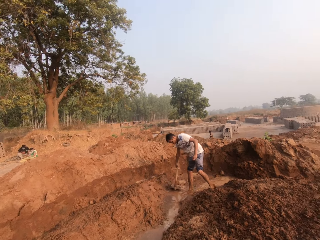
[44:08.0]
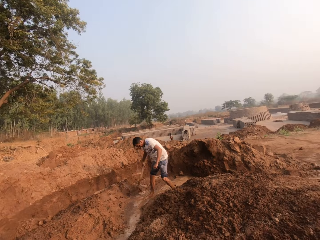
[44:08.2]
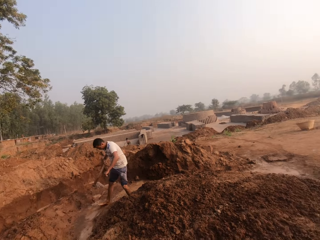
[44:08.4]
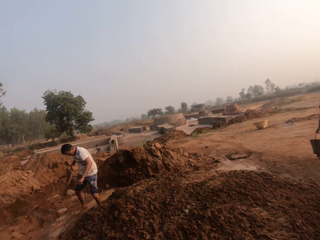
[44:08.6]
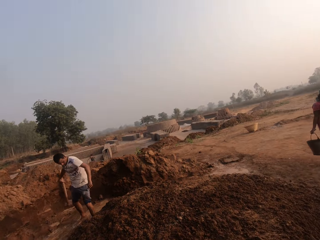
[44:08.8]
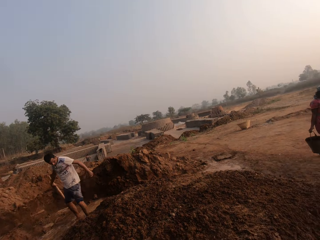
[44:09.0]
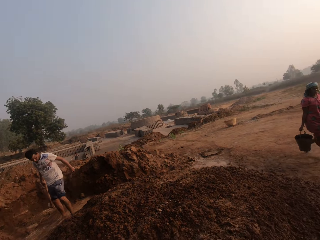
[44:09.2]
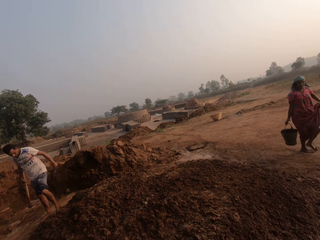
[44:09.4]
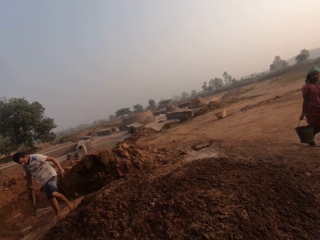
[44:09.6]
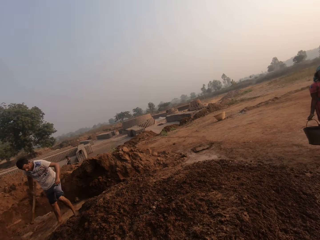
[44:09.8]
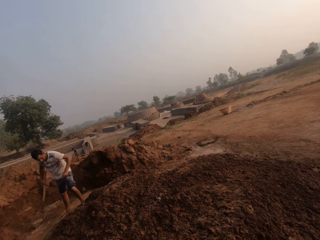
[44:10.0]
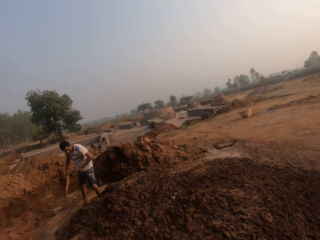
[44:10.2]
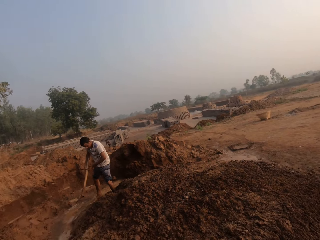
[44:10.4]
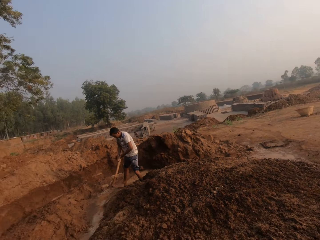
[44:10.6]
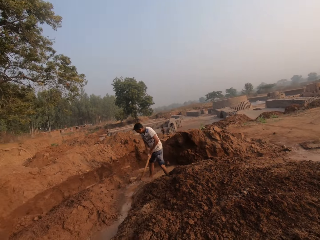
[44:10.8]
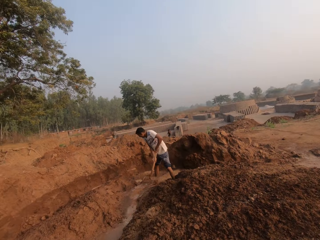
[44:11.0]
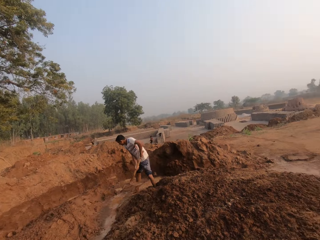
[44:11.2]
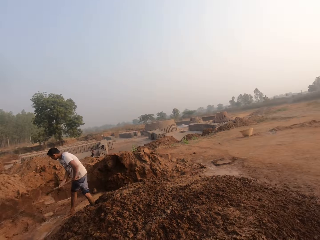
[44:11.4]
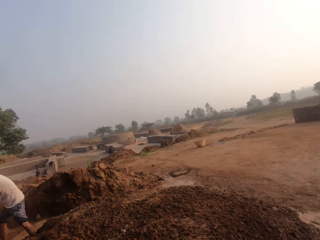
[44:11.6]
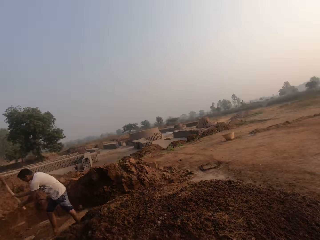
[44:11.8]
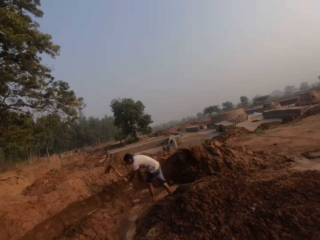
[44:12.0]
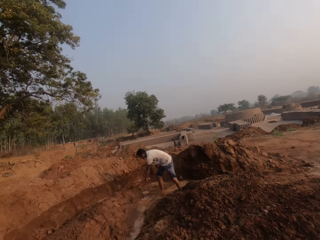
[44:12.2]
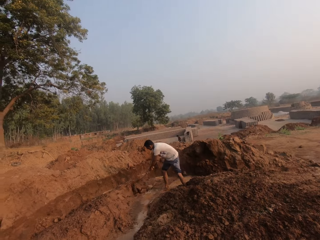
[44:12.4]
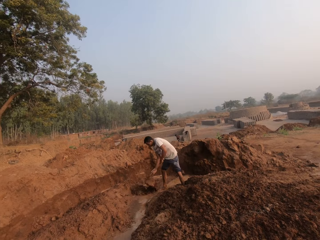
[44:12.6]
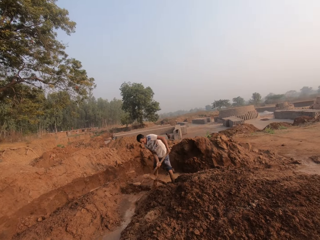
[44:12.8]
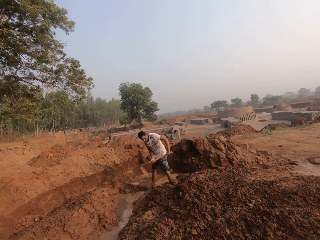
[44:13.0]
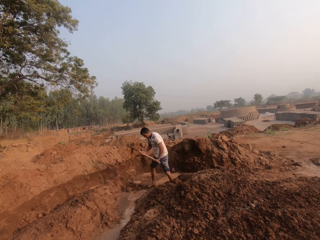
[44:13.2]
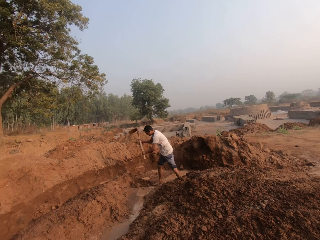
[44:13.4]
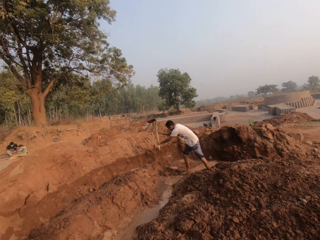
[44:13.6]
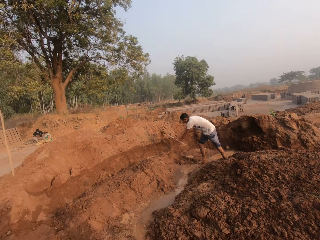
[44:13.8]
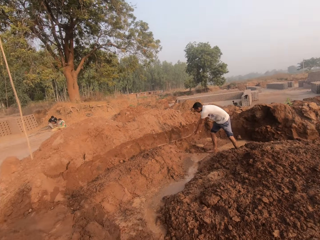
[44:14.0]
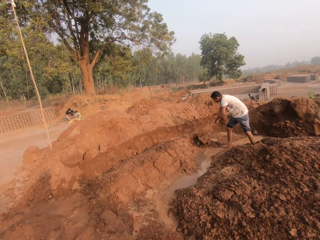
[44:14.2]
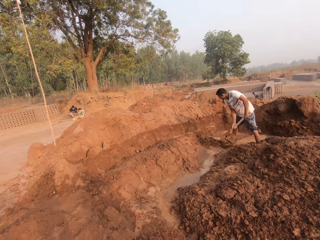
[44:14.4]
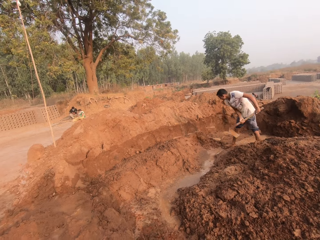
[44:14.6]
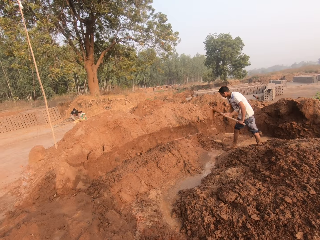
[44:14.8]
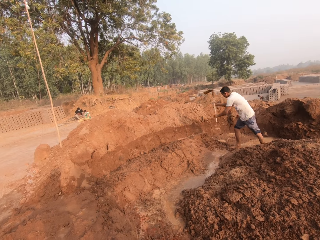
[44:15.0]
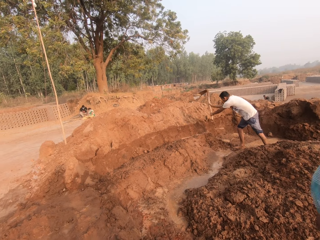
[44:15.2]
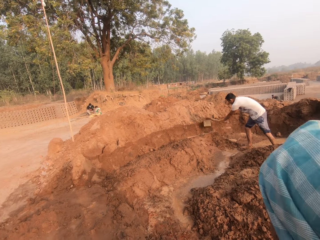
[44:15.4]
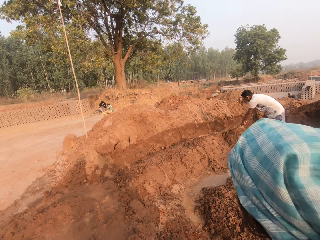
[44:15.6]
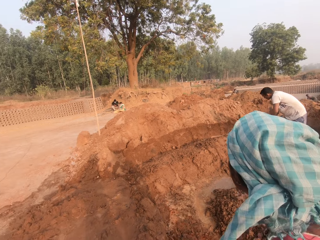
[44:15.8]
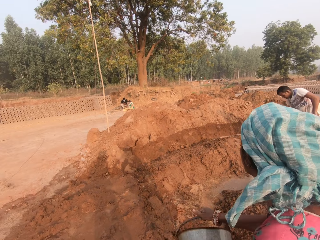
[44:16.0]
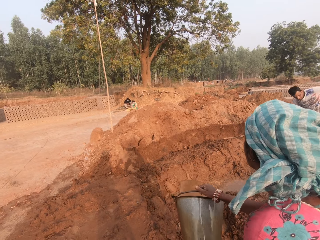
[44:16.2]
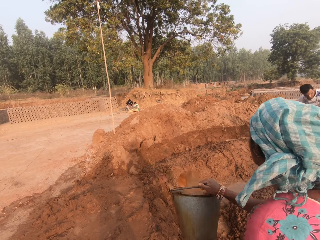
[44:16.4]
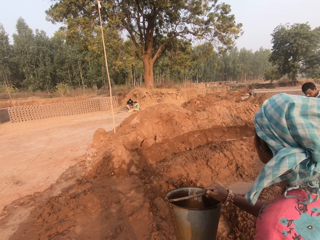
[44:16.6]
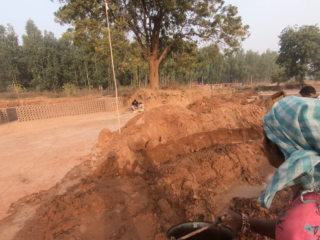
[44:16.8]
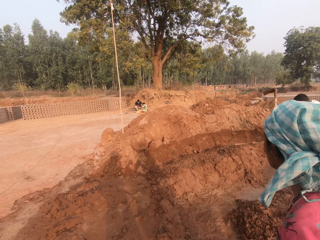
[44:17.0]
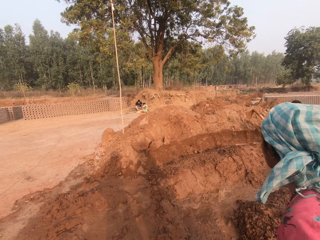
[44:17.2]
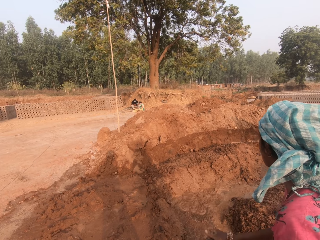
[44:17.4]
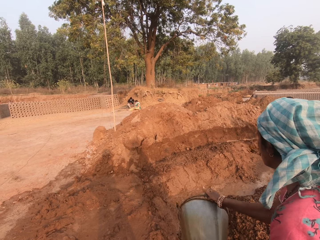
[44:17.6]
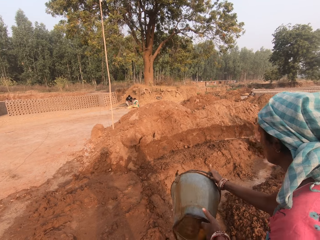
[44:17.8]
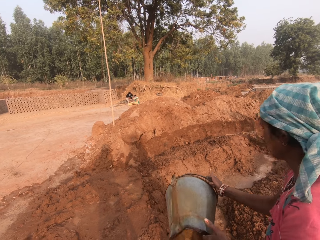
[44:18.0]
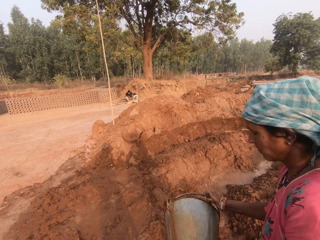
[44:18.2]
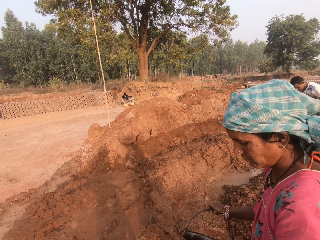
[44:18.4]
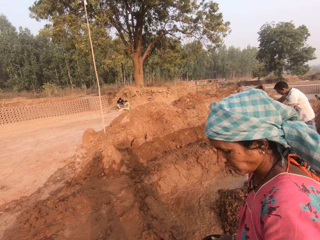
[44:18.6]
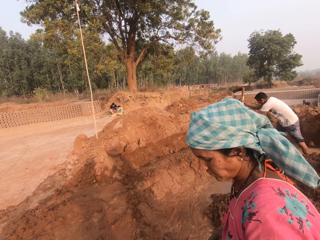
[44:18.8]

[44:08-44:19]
The man picks the hoe from the heap of sand with his right hand. The man moves sand from the heap of sand with the hoe in his hands. The woman pours water on the heap of sand from the bucket in her hands.

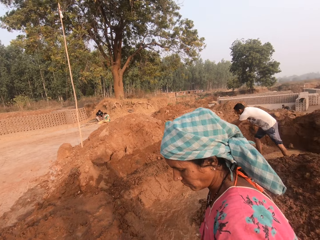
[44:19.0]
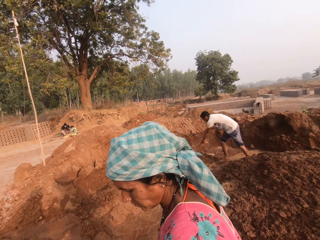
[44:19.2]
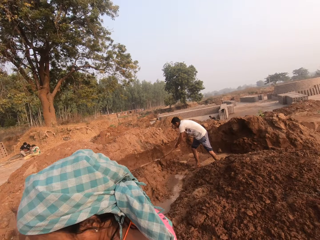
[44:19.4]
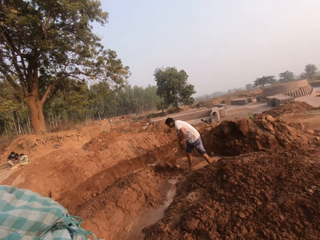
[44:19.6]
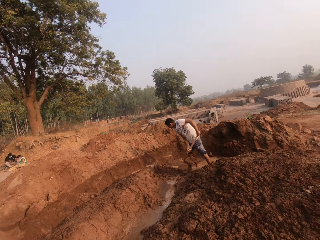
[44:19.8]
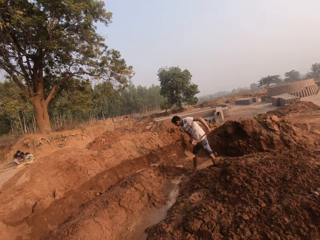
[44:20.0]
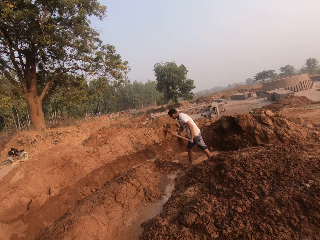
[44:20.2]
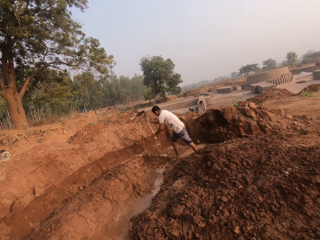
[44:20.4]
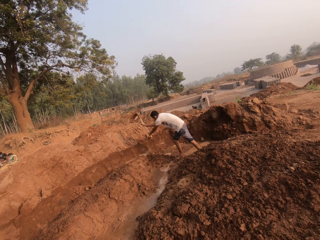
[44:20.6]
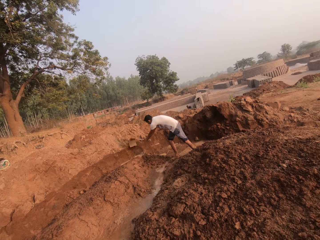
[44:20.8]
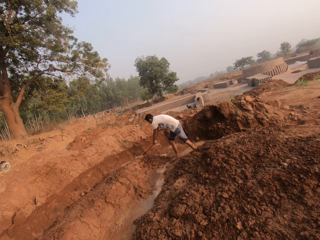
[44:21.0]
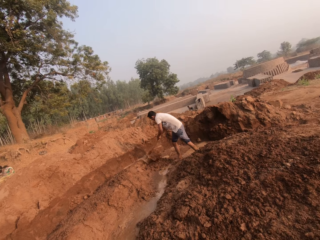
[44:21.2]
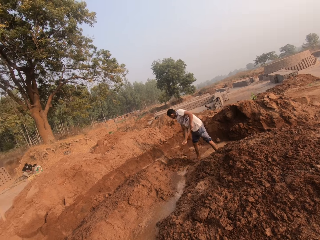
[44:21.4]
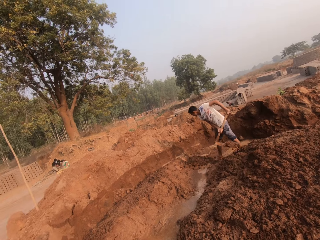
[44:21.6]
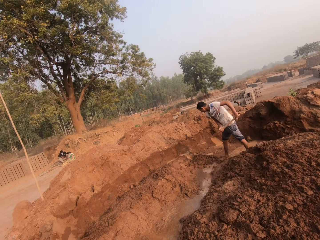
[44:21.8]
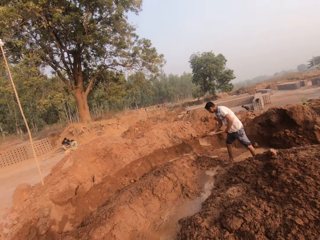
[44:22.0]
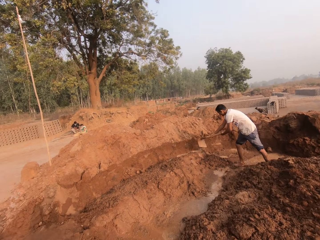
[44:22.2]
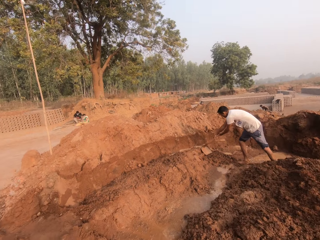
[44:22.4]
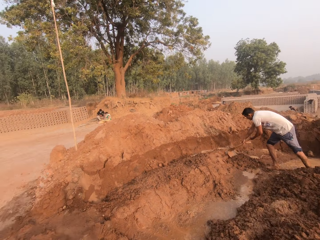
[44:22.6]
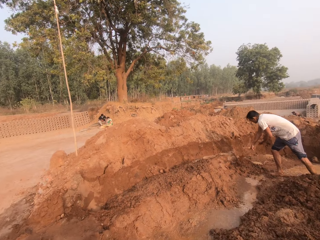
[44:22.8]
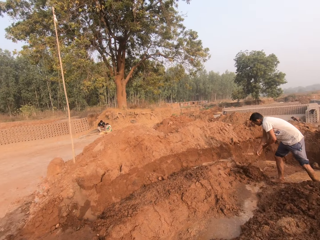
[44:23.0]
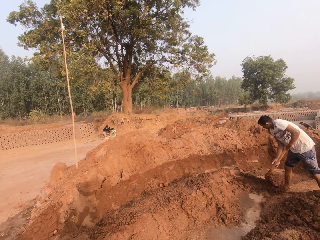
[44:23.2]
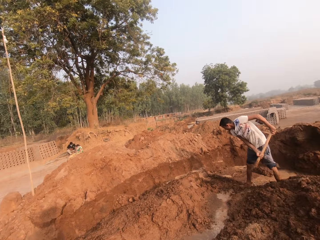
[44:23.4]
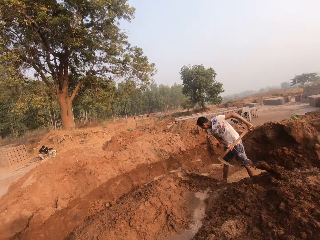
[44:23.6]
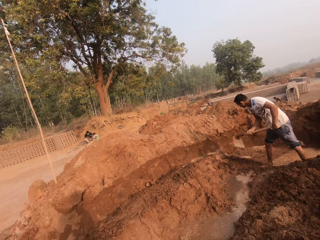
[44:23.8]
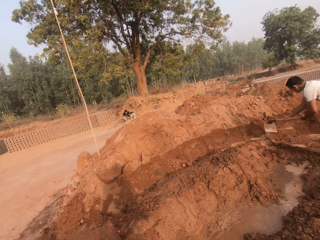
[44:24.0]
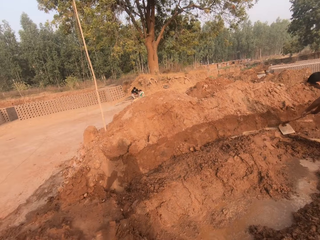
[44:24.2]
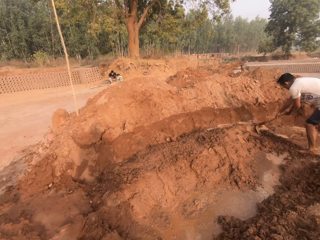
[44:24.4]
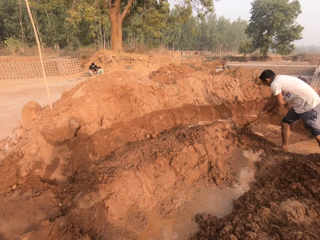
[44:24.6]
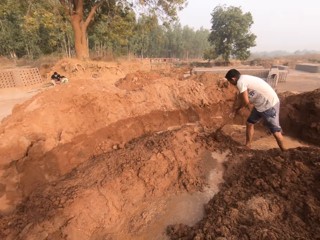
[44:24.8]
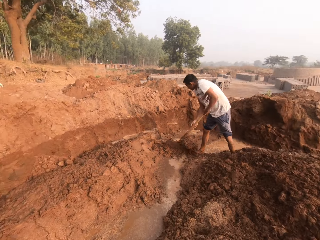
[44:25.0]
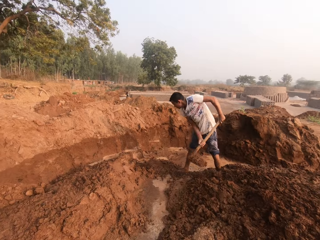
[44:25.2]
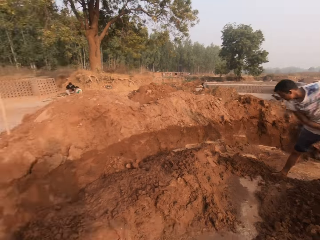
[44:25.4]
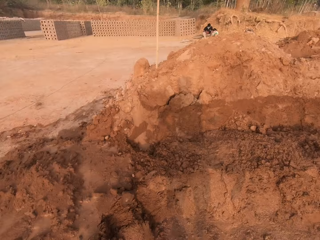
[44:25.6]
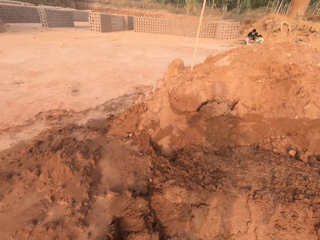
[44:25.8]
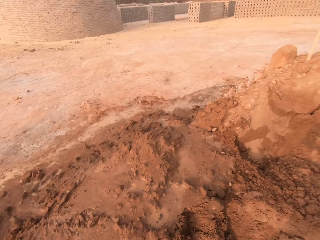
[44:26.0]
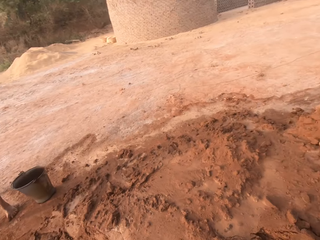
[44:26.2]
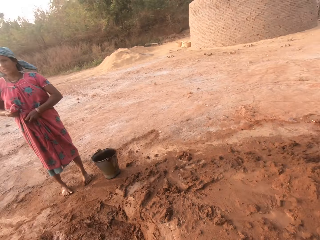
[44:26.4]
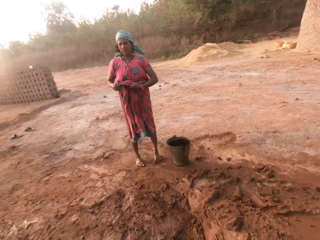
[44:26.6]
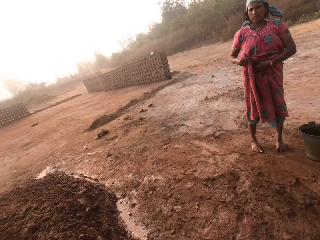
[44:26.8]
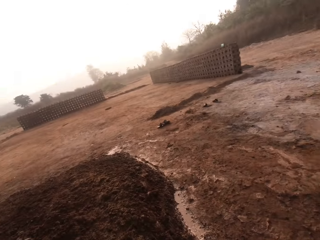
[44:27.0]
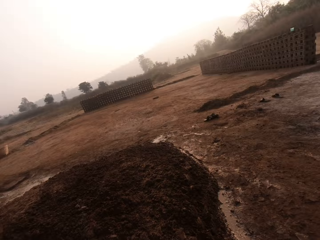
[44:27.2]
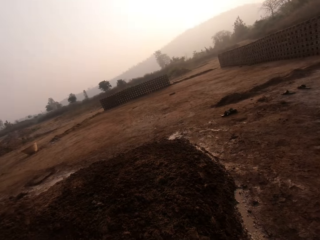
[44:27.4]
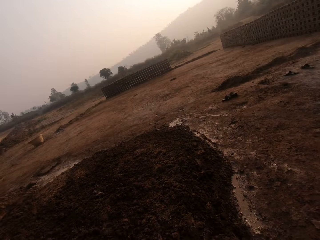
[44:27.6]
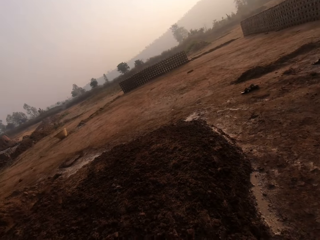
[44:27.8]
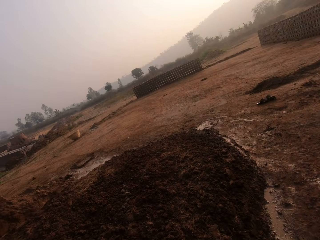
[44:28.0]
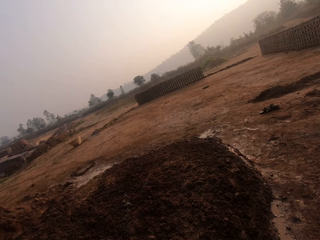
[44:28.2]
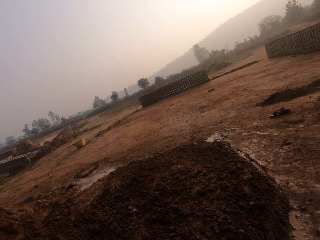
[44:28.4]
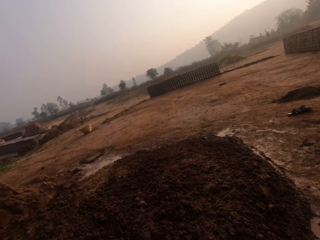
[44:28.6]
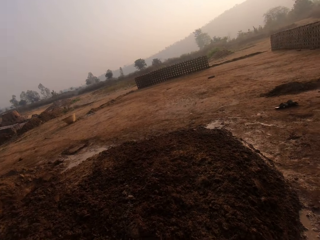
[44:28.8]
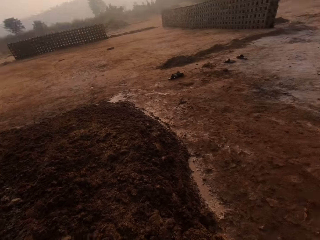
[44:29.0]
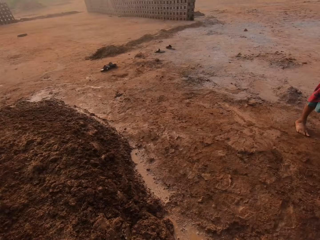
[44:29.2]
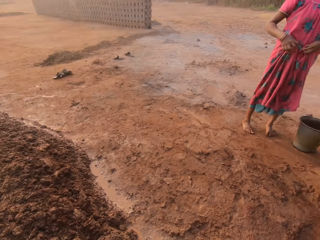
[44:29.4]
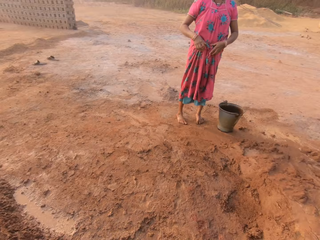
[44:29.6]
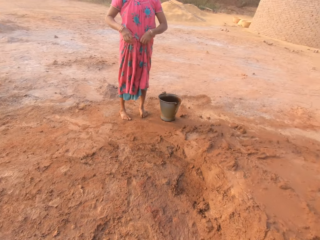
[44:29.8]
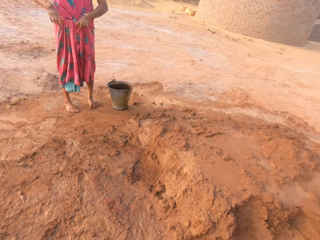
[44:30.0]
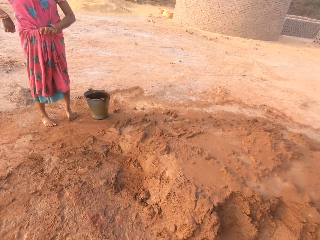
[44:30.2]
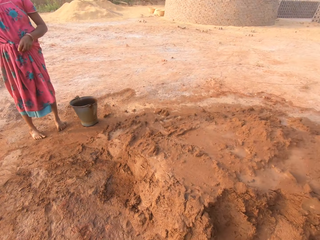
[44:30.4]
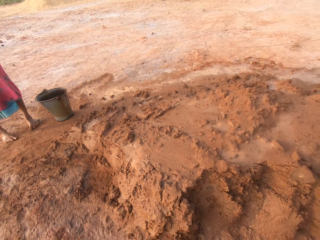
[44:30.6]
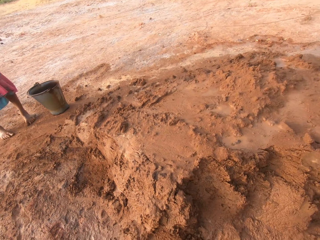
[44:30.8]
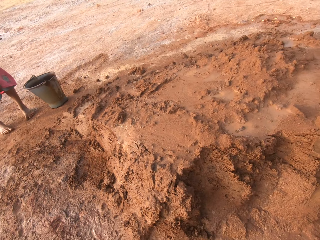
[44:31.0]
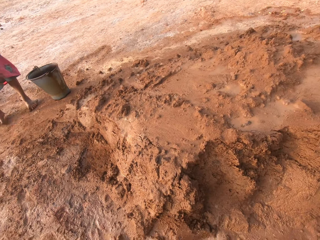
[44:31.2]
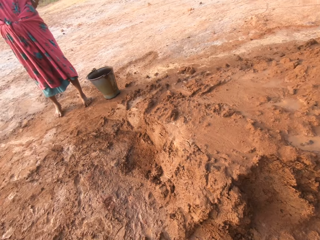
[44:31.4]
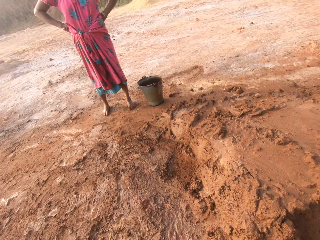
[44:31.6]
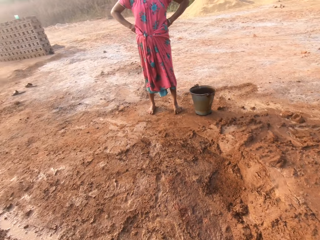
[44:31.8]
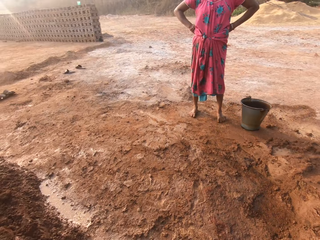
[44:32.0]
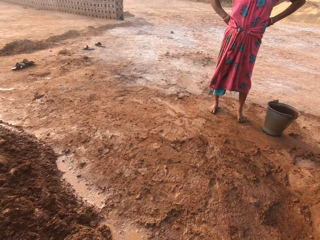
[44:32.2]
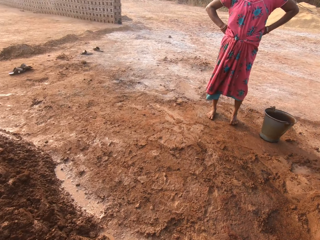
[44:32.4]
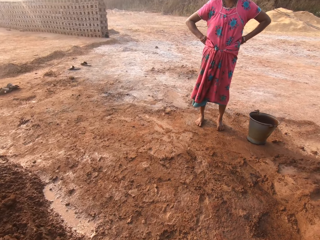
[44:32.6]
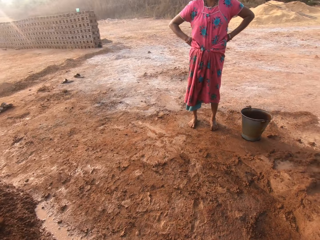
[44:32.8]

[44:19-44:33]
The camera wearer digs soil with a hoe. They look around. The woman adjusts her cloth with her hands.
